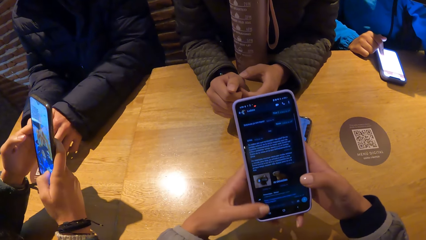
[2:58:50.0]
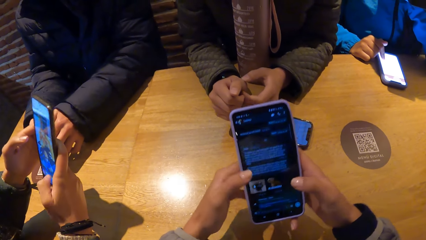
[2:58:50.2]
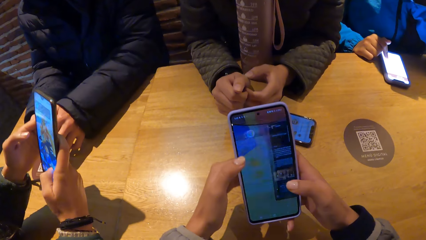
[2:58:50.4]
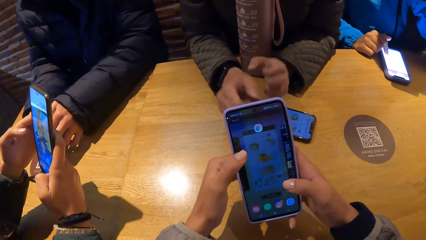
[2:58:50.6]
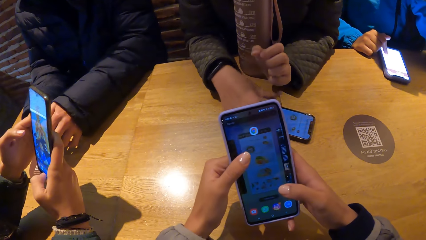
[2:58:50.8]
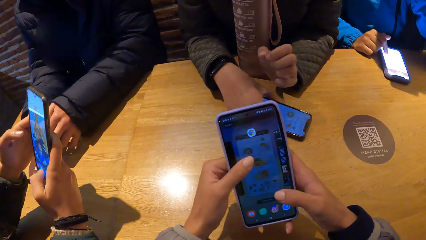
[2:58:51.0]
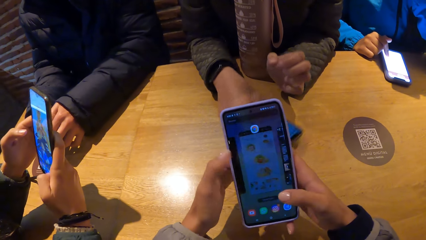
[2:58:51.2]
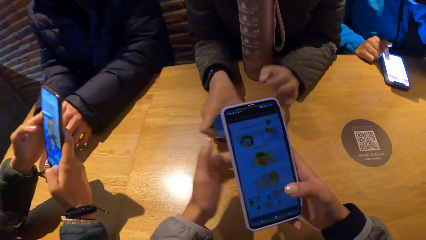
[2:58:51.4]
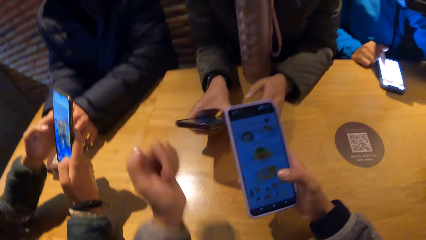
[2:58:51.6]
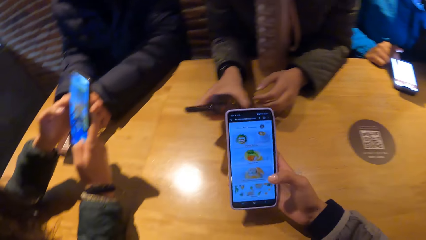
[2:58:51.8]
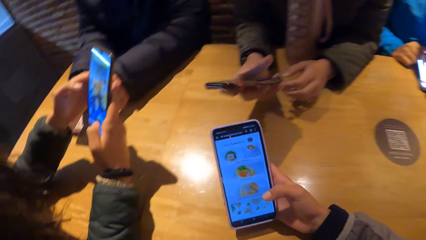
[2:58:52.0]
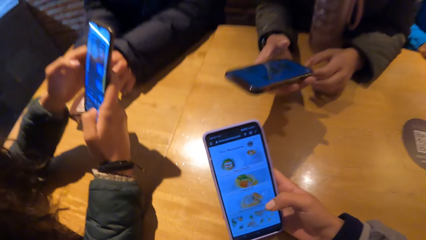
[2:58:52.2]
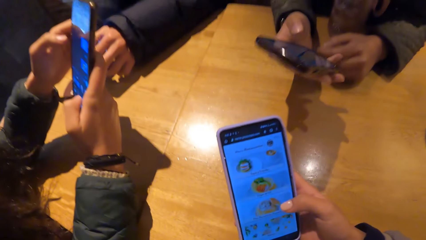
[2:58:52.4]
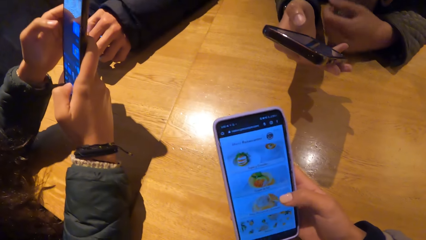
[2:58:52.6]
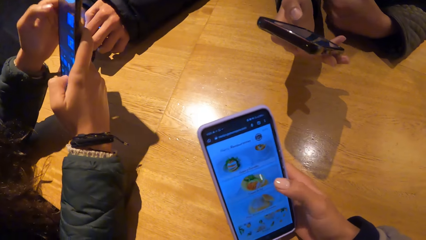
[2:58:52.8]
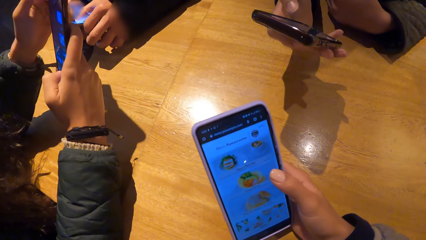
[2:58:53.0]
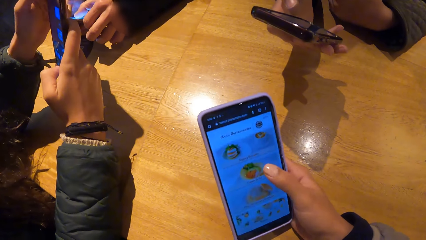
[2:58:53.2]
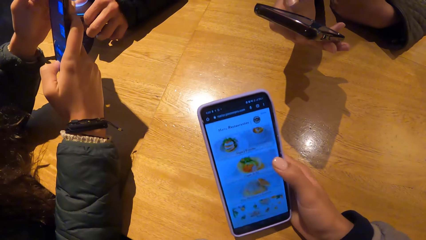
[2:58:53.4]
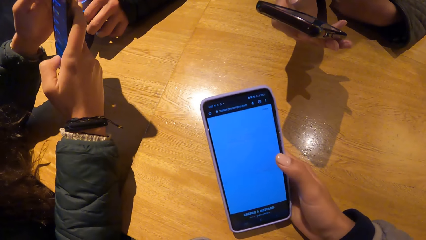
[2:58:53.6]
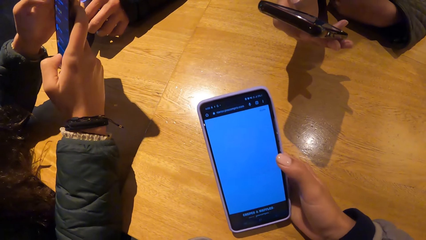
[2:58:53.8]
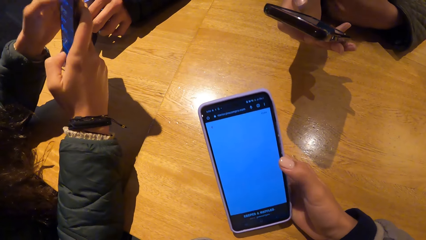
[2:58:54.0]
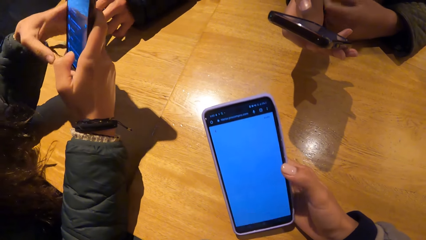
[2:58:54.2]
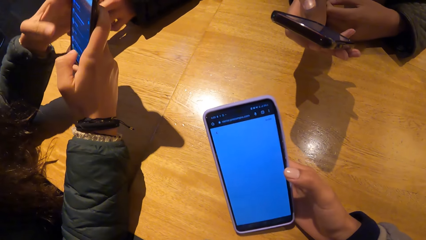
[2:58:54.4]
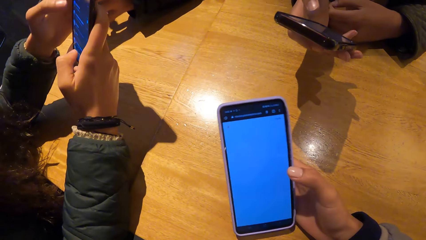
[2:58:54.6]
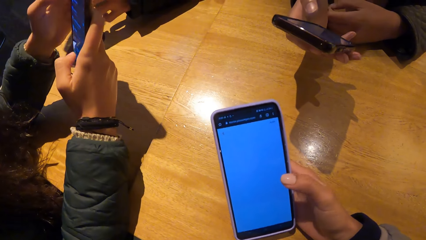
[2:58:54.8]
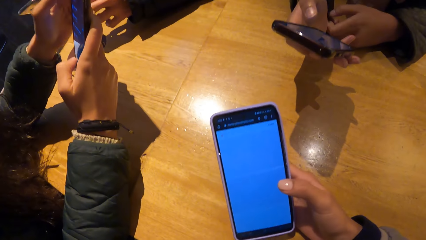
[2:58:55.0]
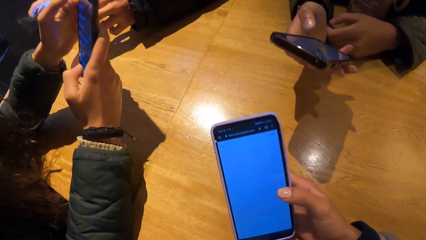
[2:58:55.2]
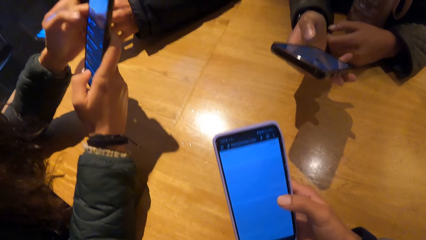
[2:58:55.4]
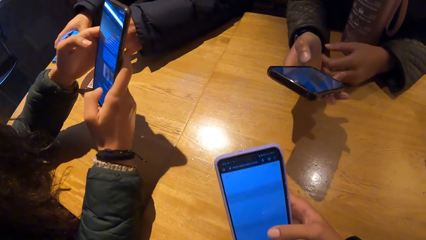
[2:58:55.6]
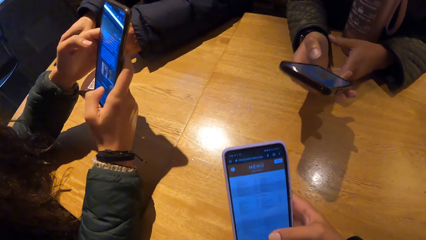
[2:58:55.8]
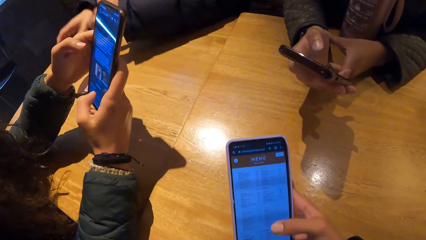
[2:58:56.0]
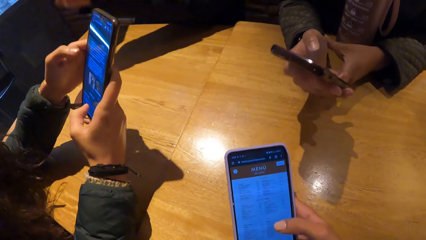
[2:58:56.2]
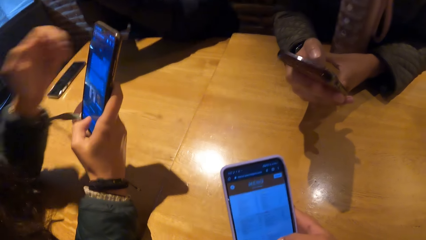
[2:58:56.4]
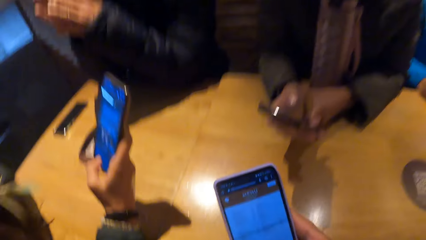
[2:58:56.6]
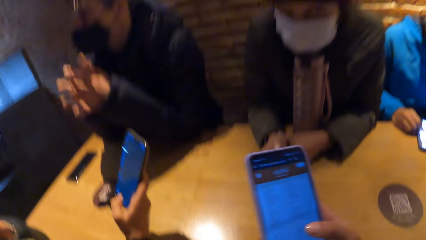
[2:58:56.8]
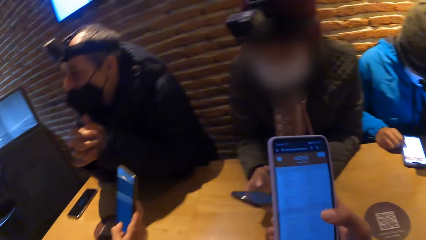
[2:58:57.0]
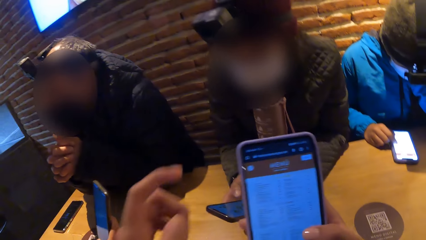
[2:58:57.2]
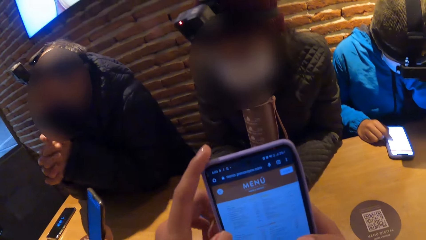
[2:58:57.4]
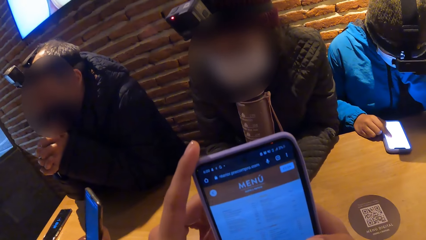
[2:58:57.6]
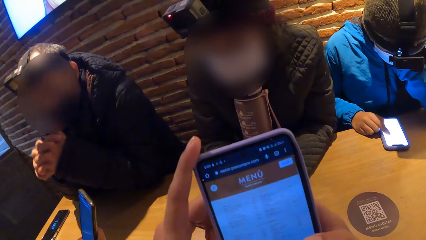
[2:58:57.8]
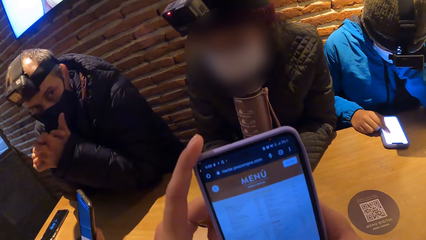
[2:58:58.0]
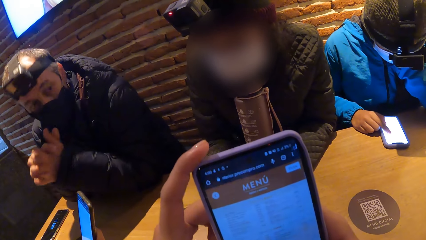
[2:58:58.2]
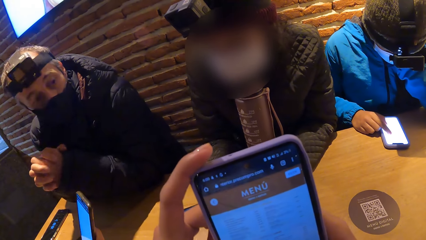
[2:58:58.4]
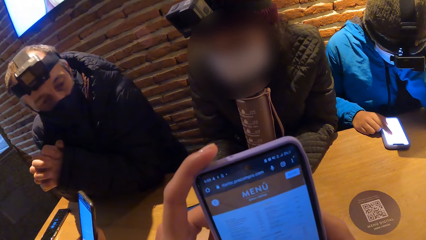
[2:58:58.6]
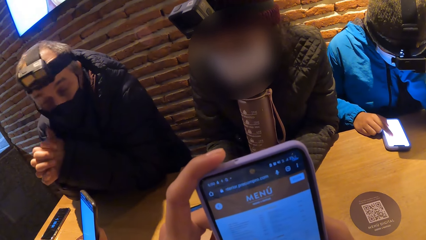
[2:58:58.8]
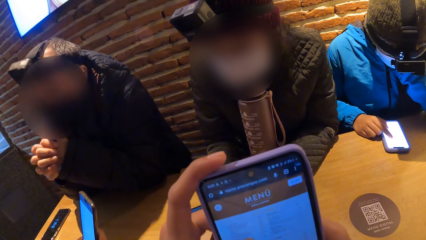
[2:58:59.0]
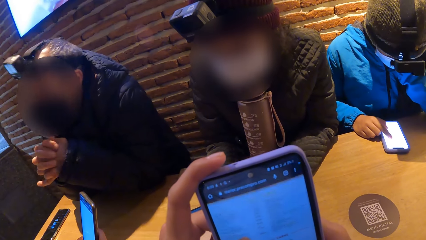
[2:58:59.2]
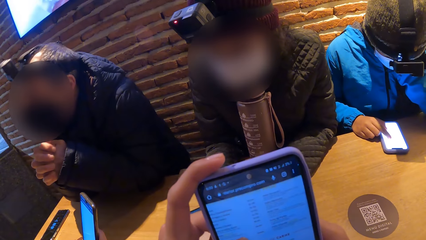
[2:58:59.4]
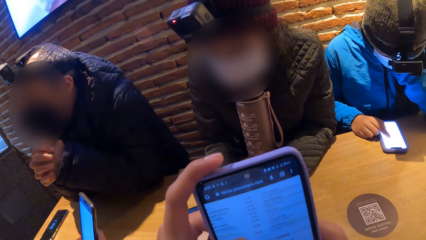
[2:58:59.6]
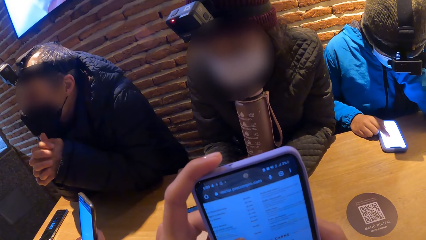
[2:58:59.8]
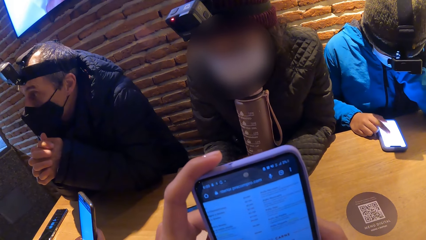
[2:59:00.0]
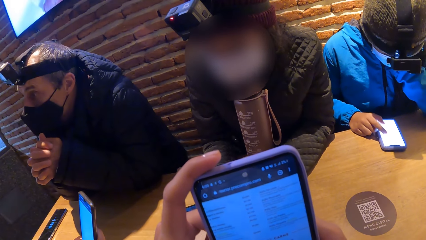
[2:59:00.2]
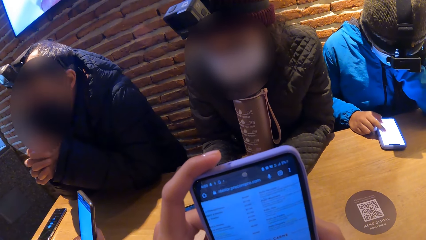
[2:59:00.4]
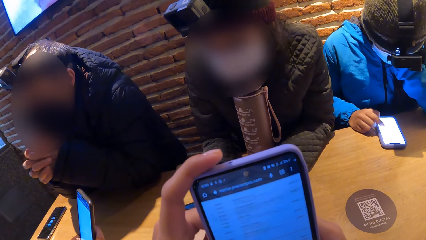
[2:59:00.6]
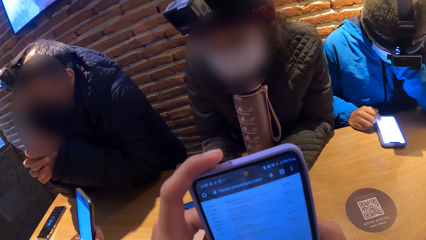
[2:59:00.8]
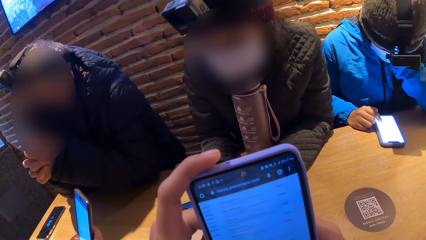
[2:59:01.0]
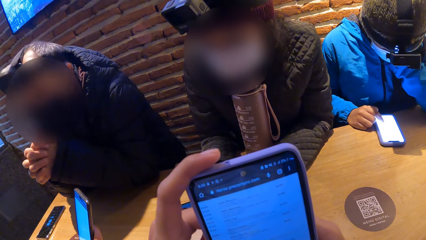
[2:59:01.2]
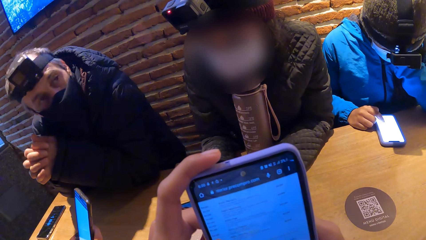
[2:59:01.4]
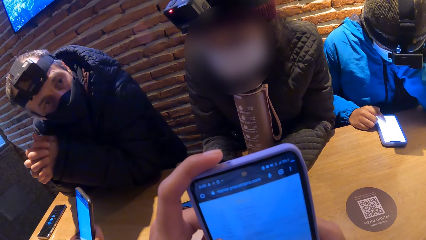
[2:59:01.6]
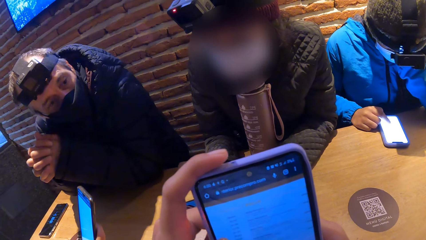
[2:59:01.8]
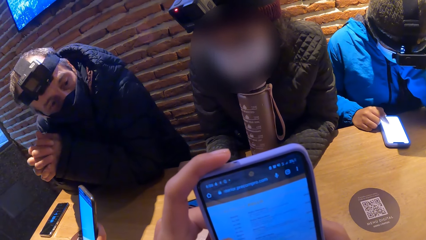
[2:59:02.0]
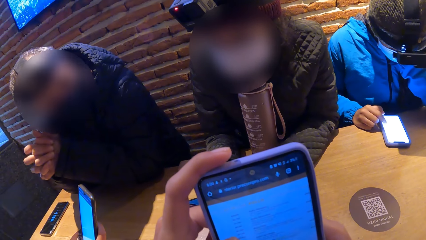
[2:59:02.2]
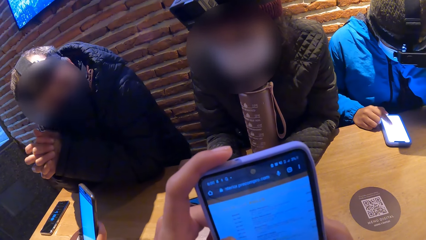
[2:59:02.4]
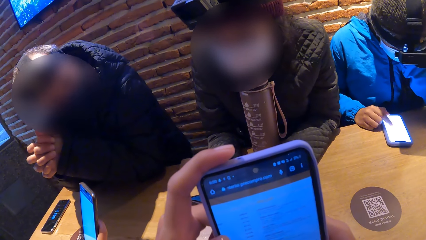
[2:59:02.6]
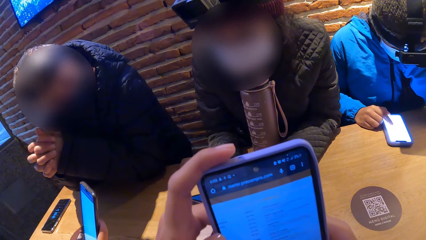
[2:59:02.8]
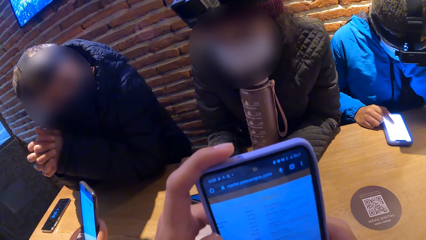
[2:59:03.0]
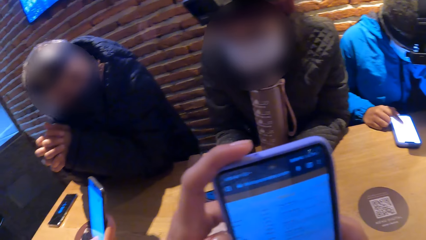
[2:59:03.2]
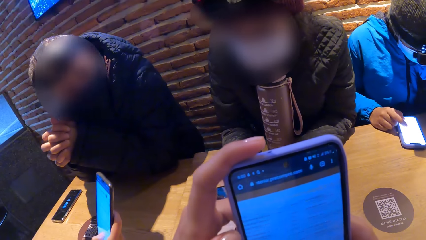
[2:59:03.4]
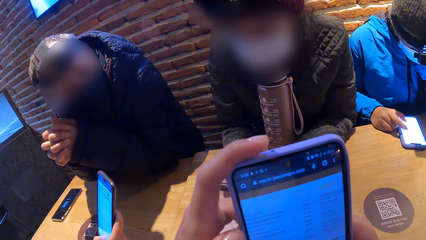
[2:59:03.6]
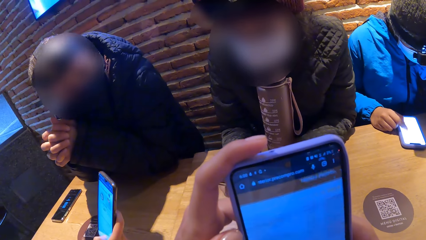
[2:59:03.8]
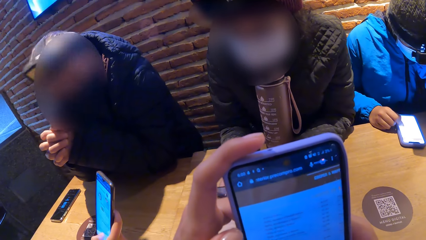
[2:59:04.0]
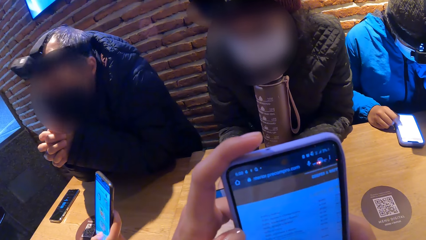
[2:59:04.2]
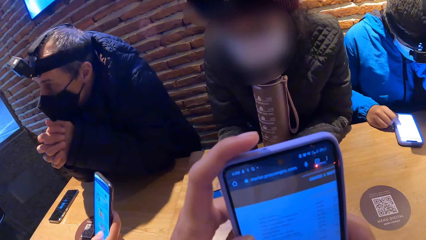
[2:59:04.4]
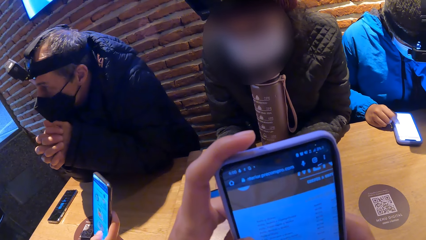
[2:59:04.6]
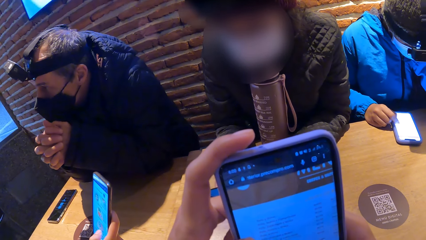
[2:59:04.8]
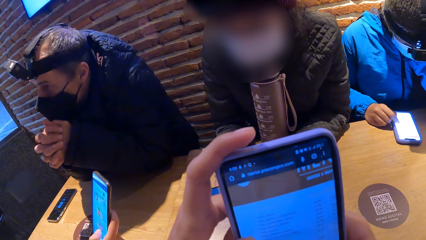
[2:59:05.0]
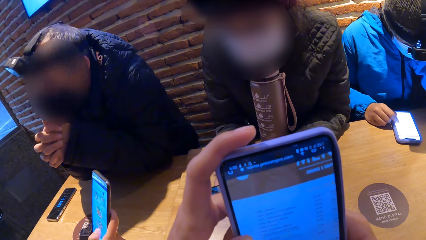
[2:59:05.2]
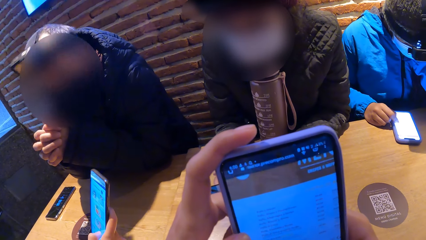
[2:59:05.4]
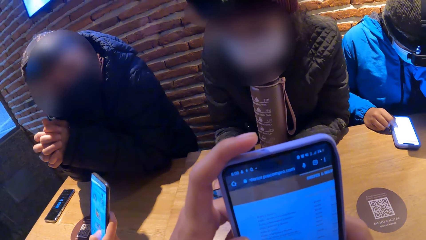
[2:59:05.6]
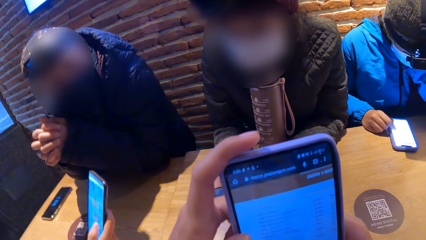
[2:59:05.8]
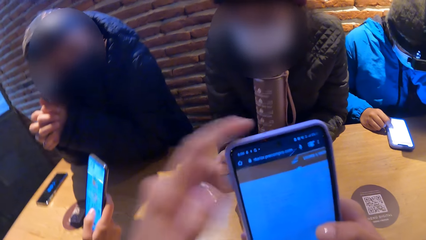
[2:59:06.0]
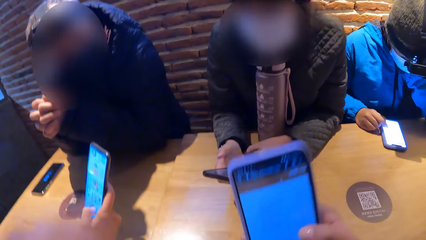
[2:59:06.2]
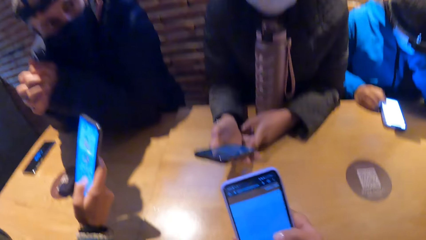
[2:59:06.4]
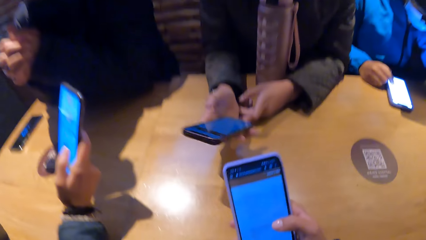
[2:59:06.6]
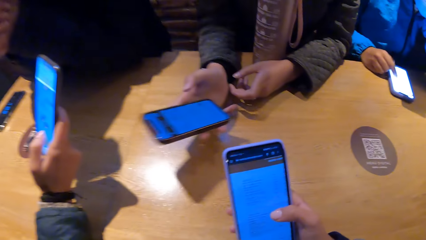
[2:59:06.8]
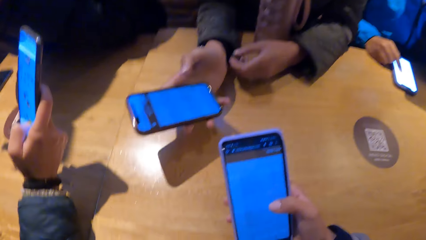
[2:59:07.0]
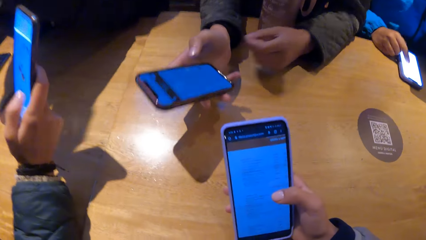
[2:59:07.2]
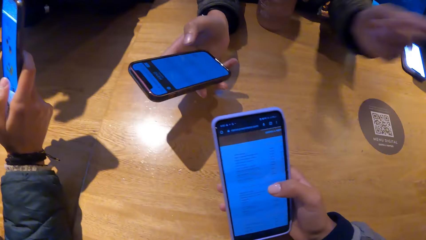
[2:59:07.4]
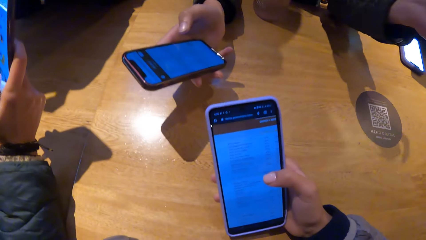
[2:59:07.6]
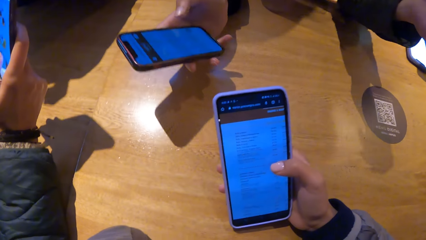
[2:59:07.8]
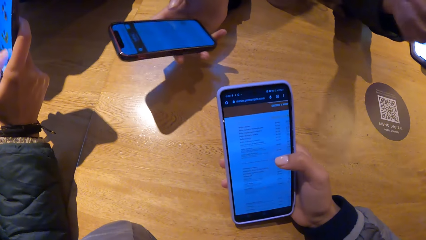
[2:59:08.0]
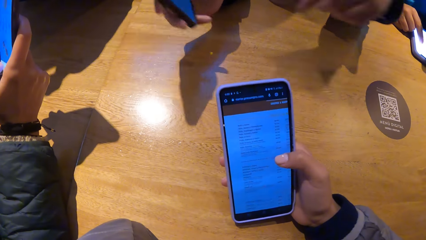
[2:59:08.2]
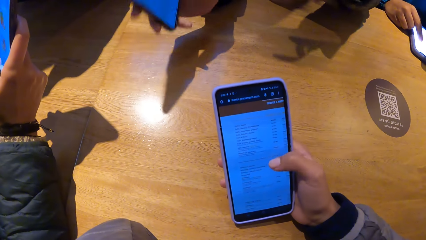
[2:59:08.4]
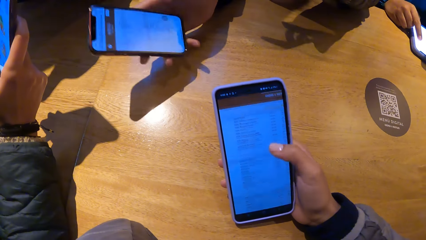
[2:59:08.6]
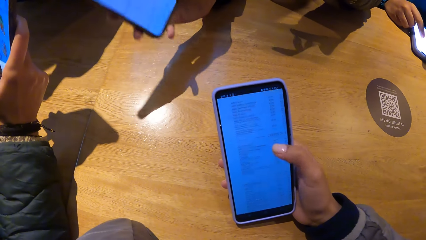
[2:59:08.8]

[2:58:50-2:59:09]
A woman picks up the phone on the table with her right hand. Another woman presses the phone with her left hand. A man drops the phone on the table with his right hand. The second woman removes her left hand from the phone. The camera wearer removes her left hand from the phone.
